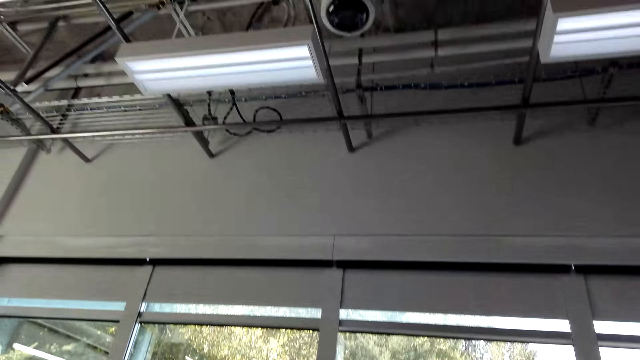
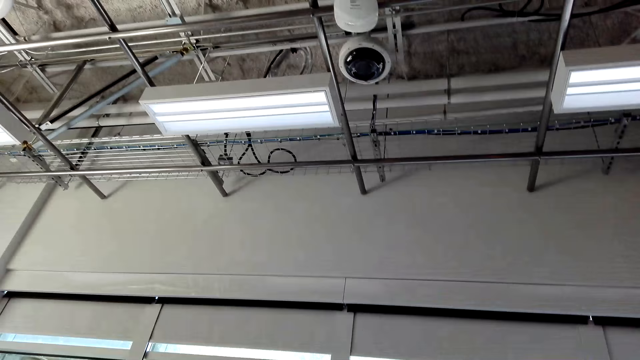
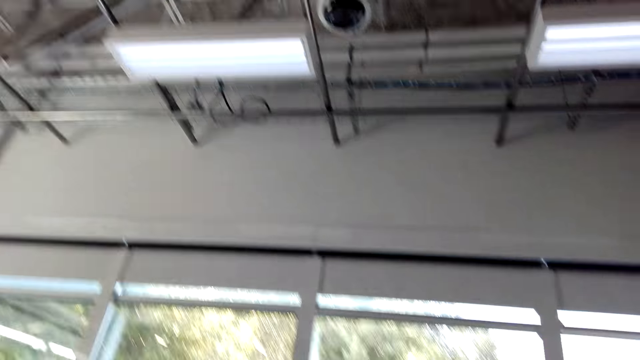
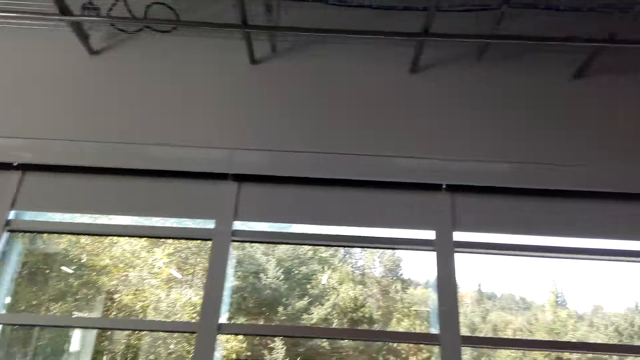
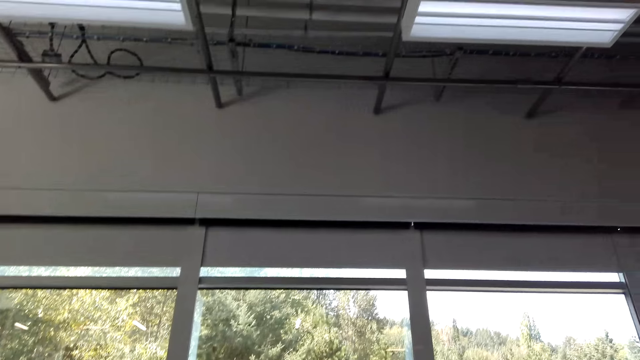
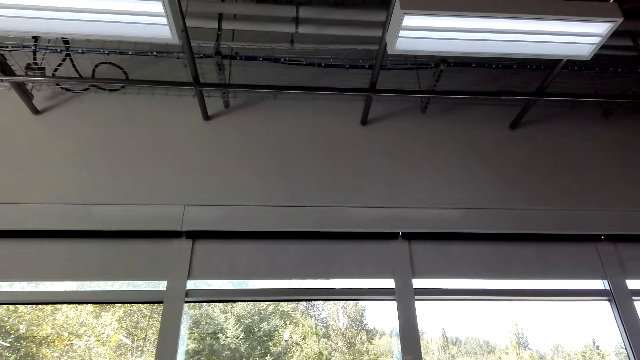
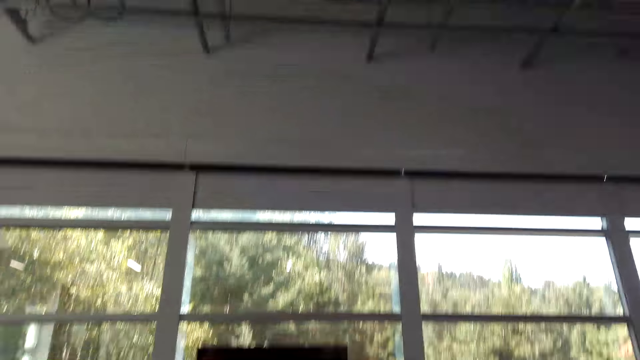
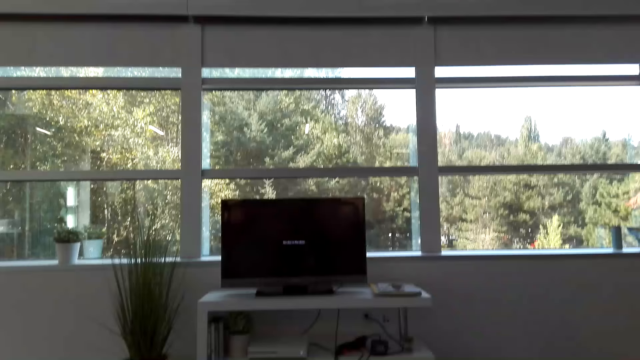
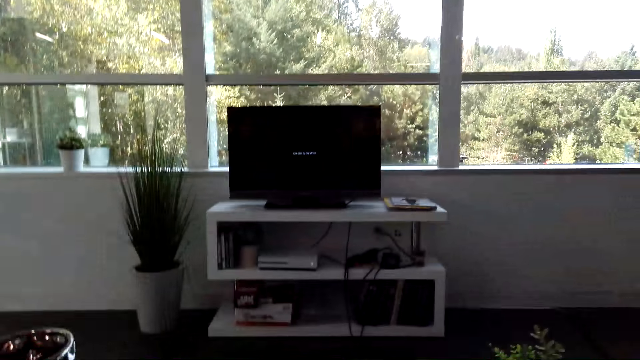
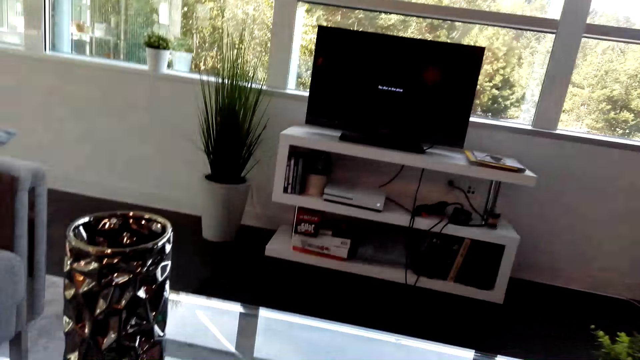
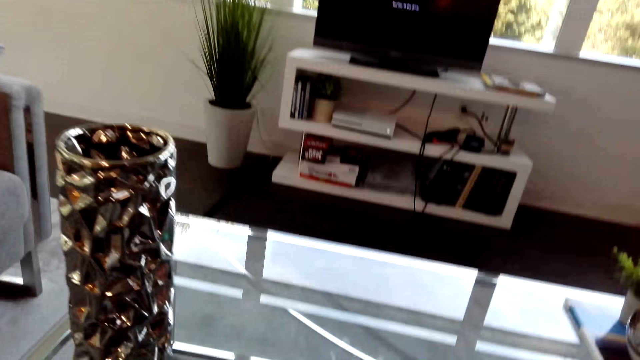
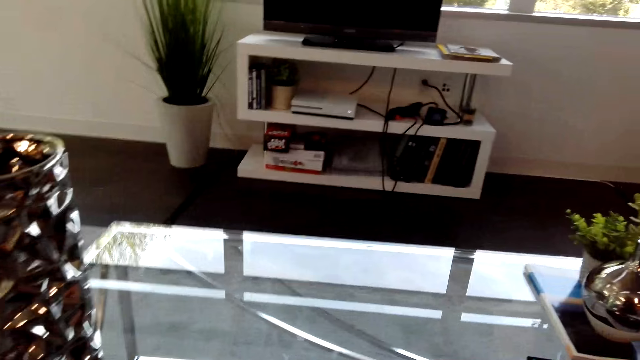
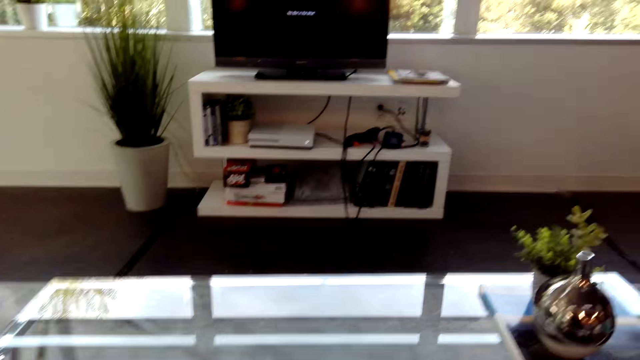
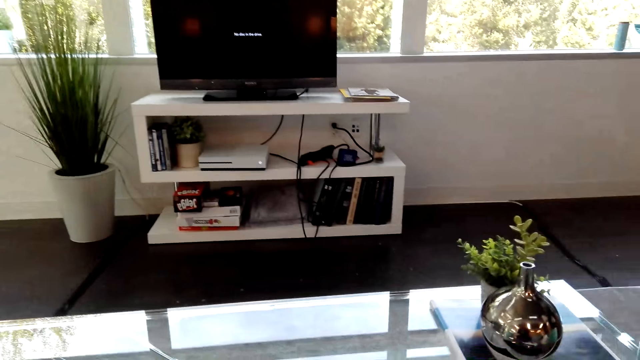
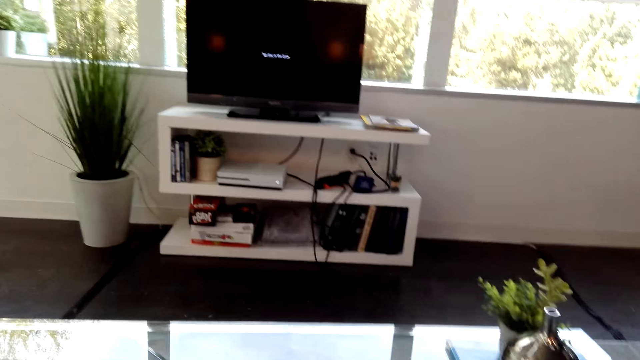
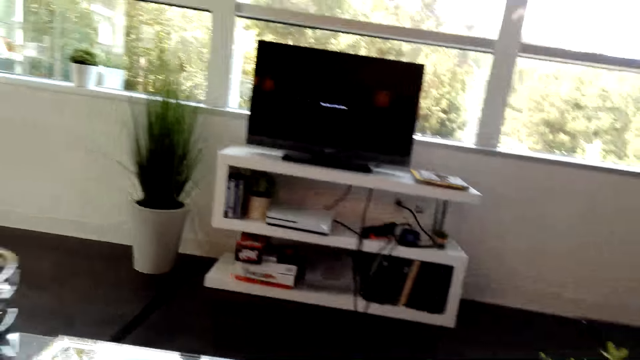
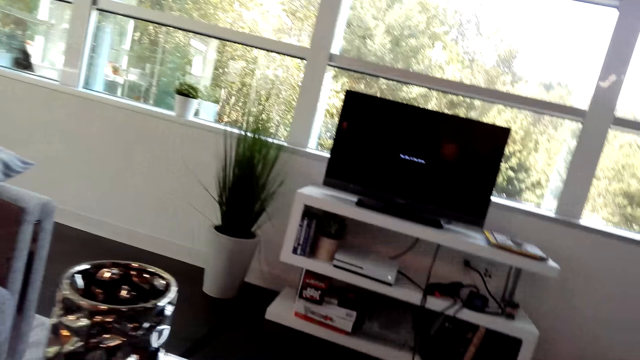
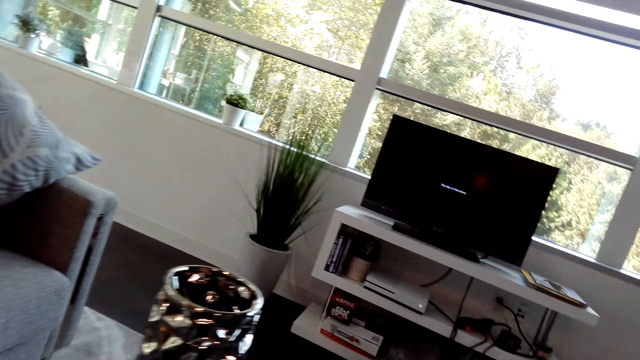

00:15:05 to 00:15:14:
The camera wearer turns around the office. They look at the ceiling board. They look around the office. They look at the window.

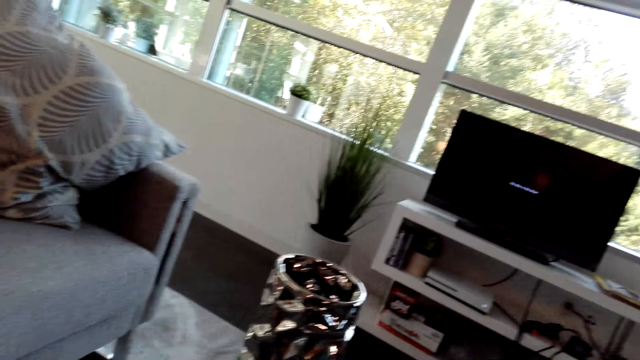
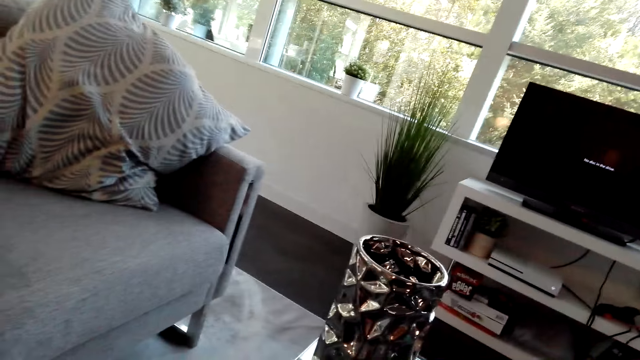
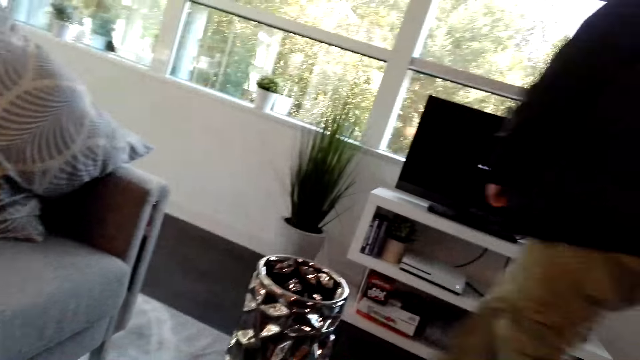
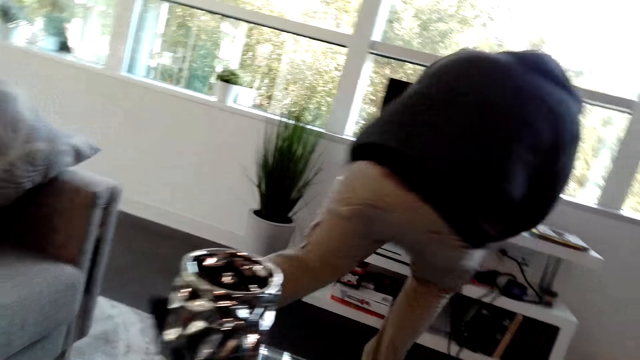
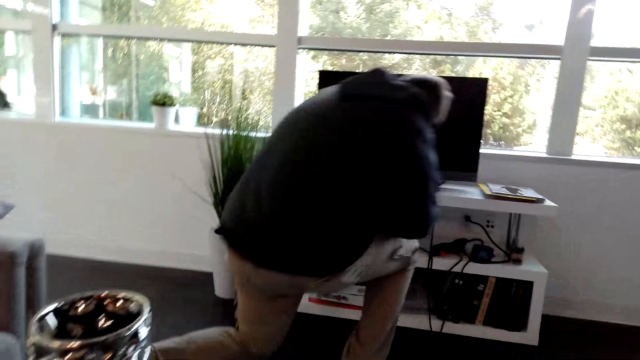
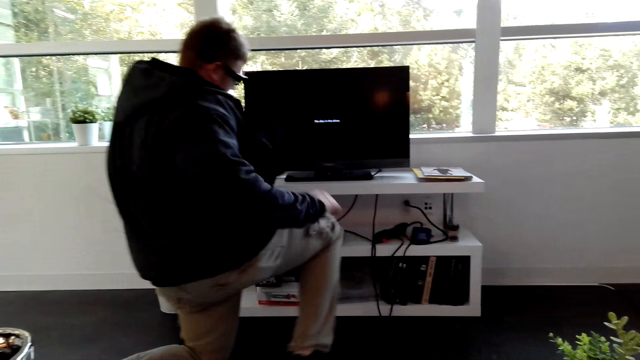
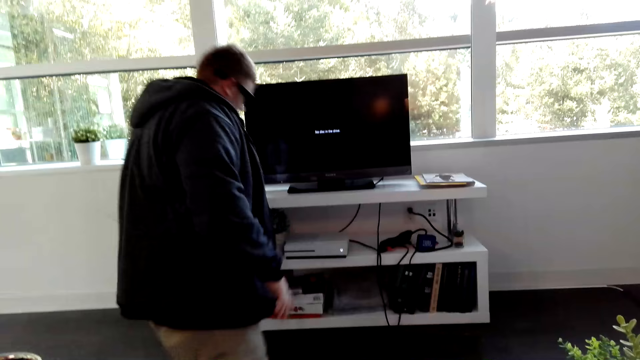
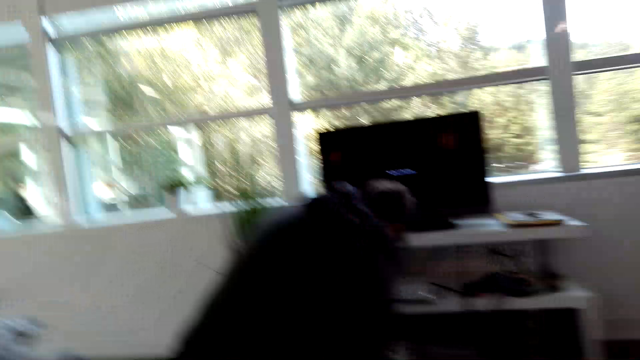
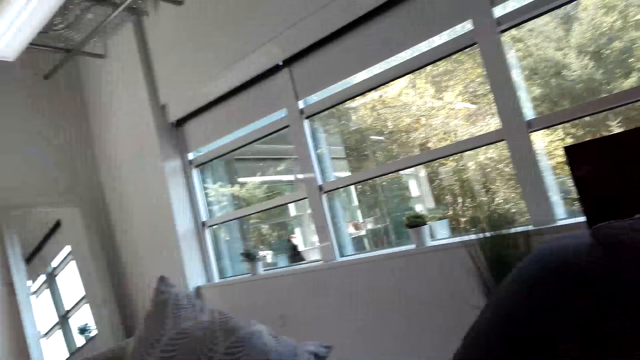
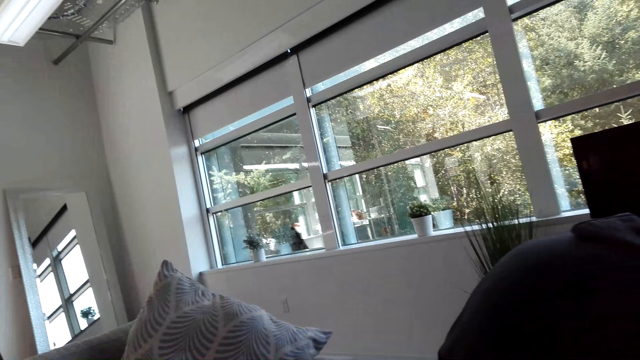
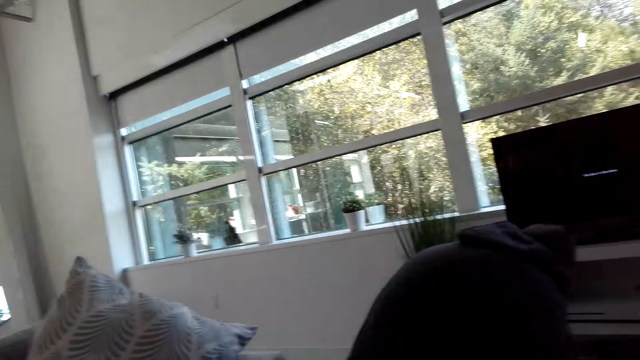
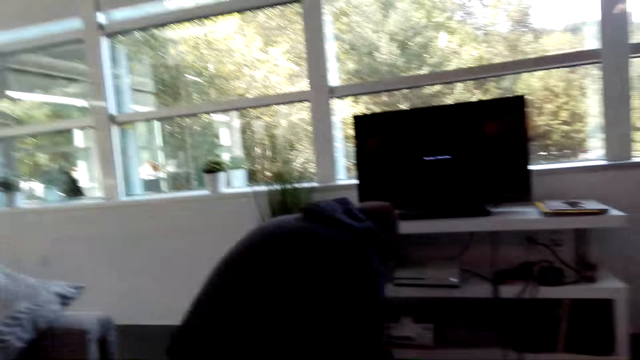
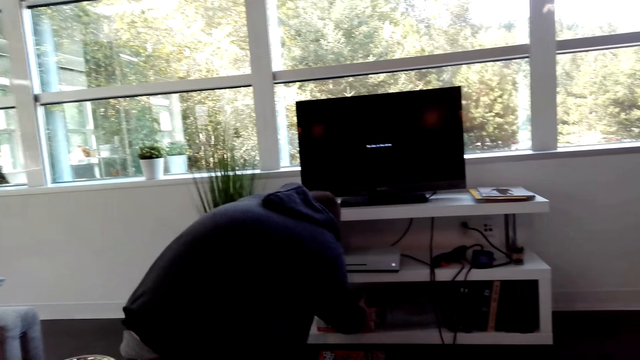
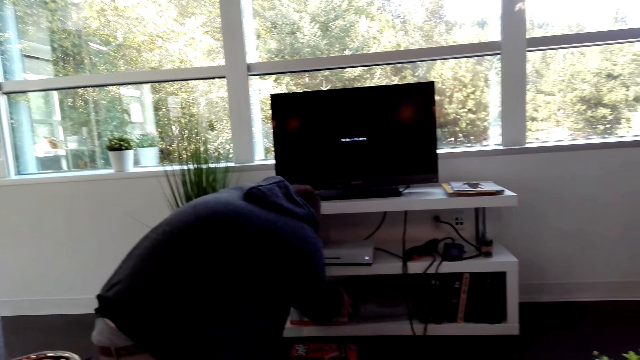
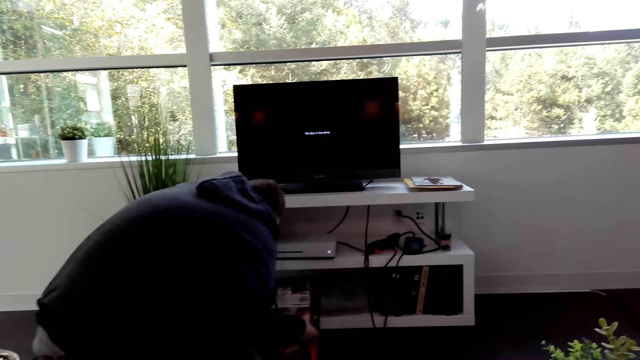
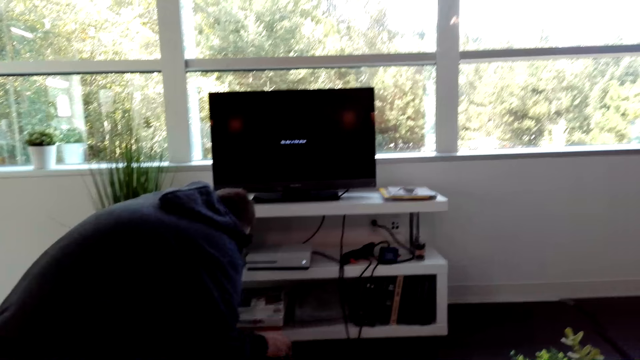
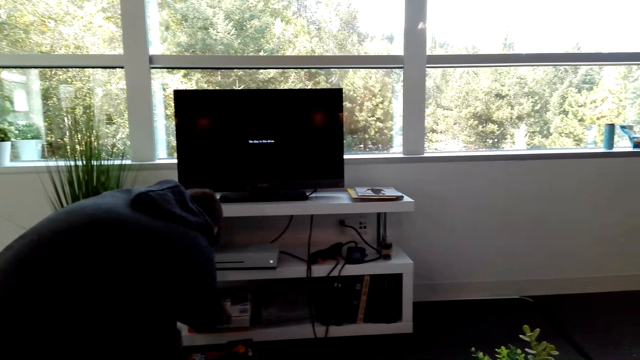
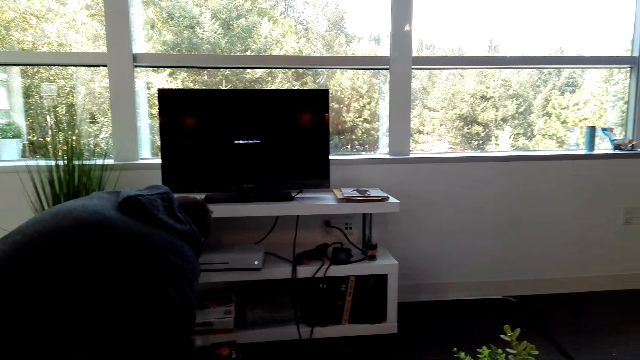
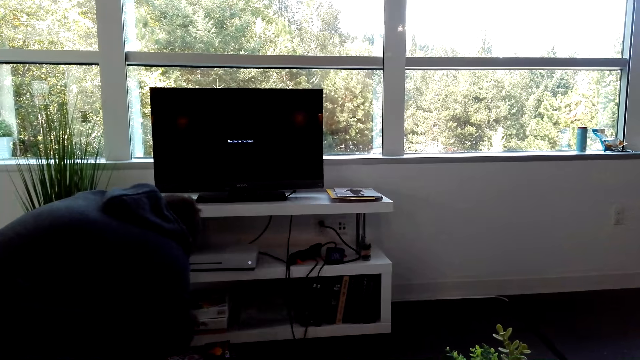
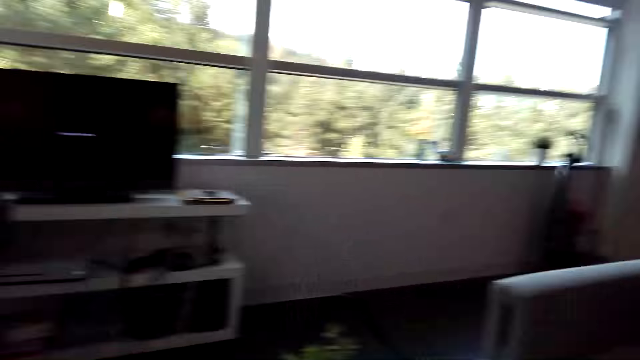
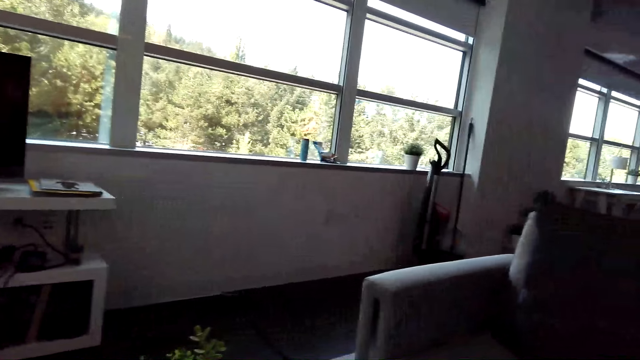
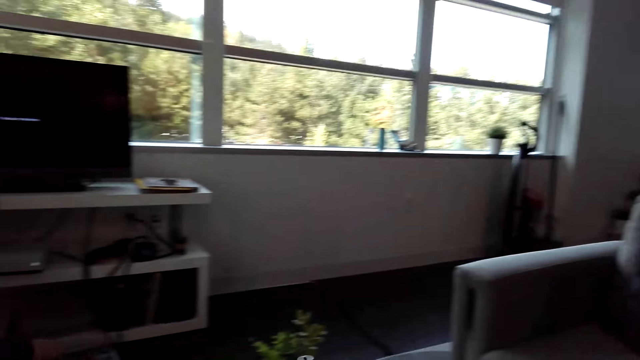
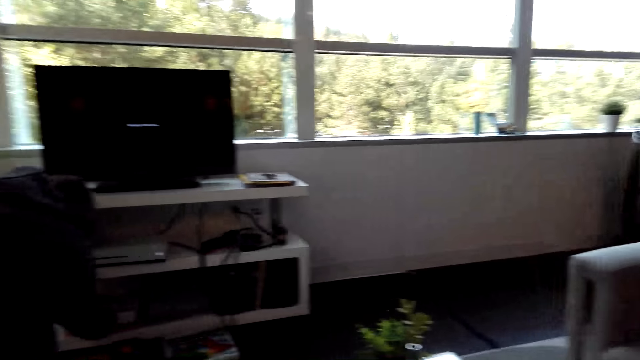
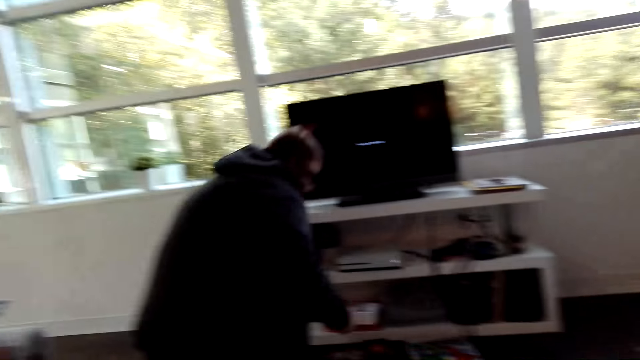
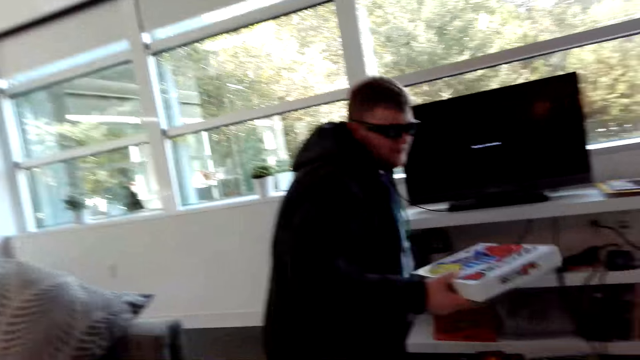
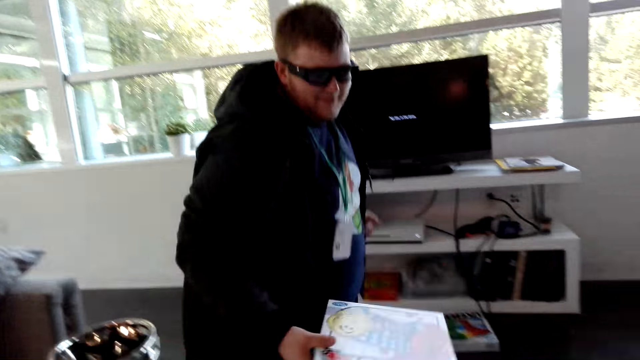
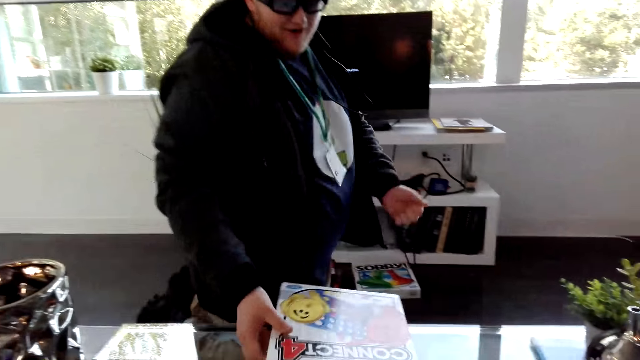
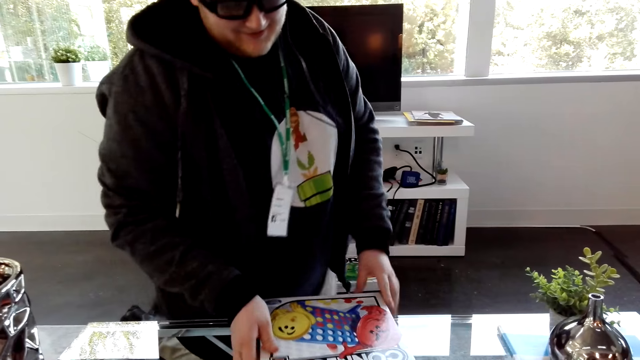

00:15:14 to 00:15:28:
The camera wearer looks at the television. A man bends beside the shelf. The man operates the television. The camera wearer looks aside. They turn around the office. The man picks up a case from the shelf. The camera wearer looks at the television. They turn around the office and look around. The man puts a box on the table.
